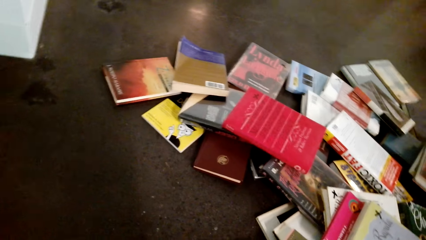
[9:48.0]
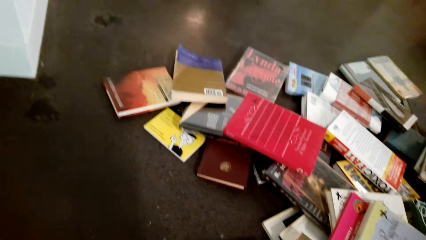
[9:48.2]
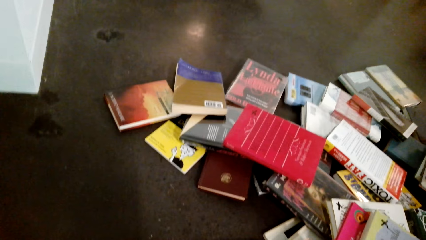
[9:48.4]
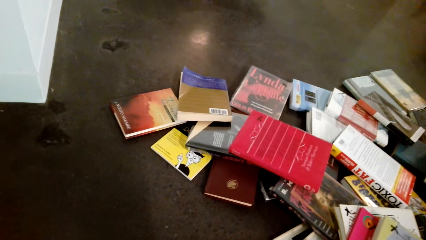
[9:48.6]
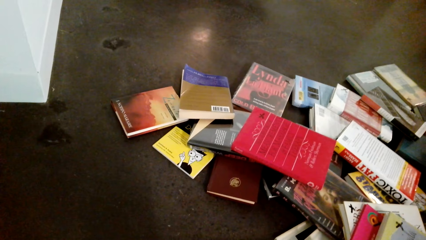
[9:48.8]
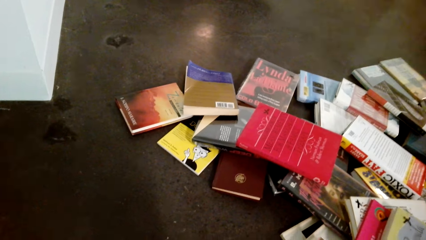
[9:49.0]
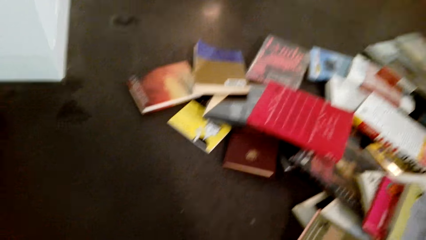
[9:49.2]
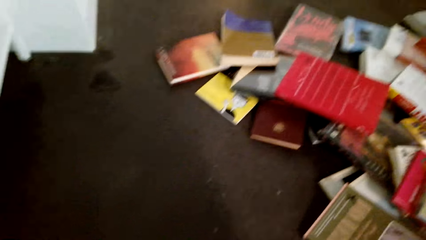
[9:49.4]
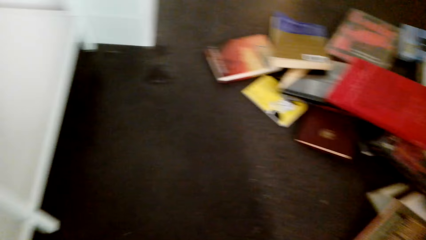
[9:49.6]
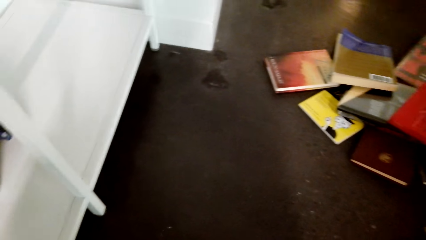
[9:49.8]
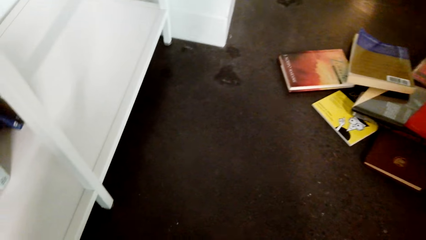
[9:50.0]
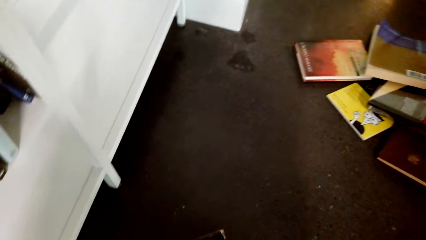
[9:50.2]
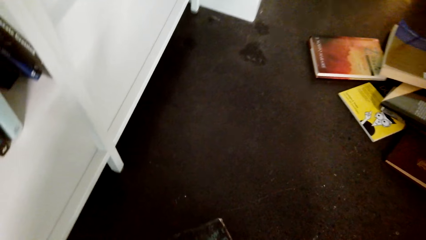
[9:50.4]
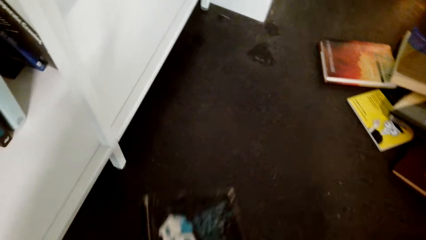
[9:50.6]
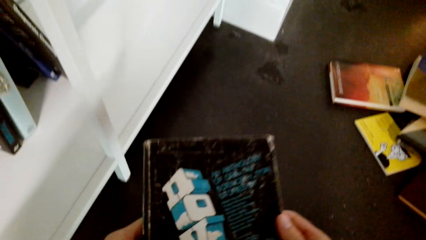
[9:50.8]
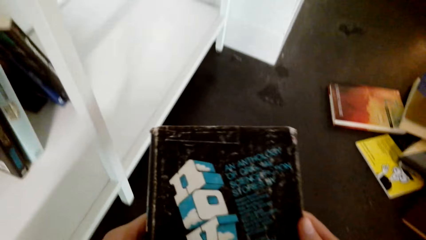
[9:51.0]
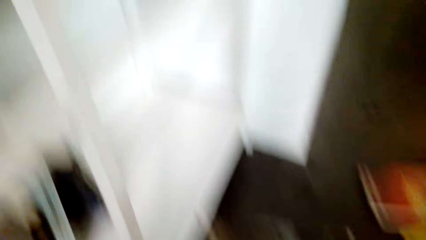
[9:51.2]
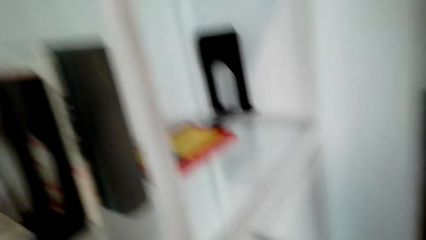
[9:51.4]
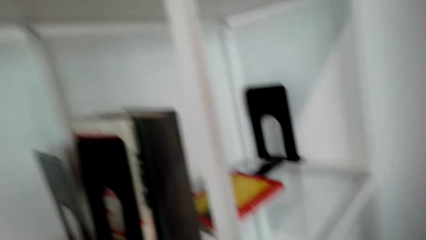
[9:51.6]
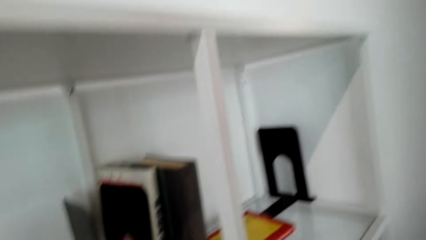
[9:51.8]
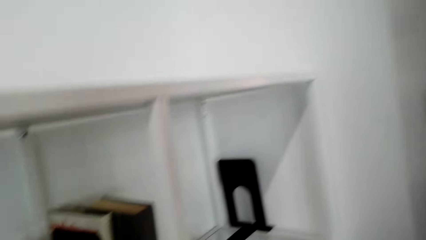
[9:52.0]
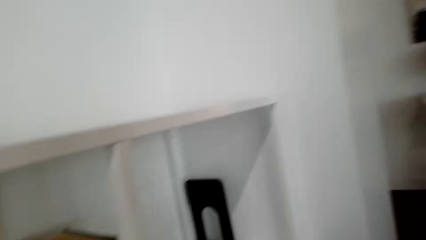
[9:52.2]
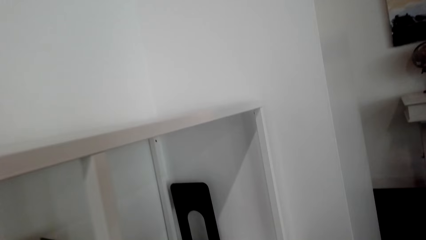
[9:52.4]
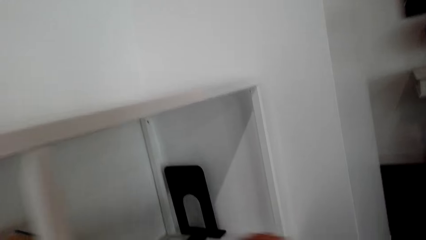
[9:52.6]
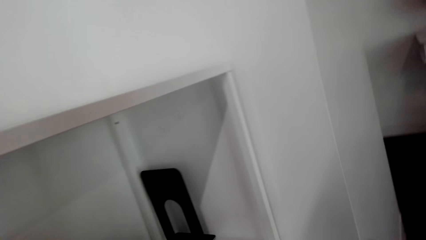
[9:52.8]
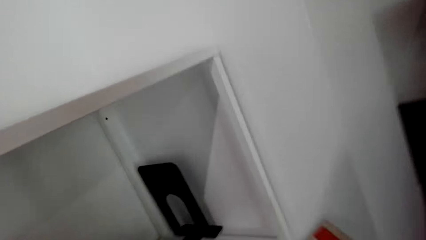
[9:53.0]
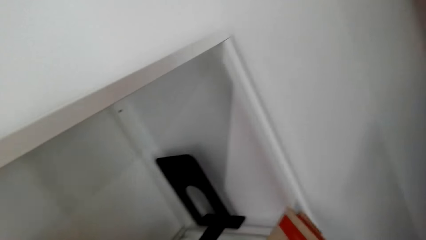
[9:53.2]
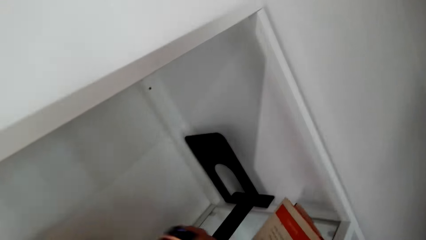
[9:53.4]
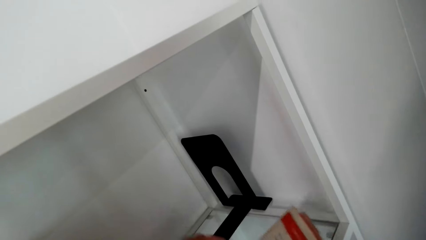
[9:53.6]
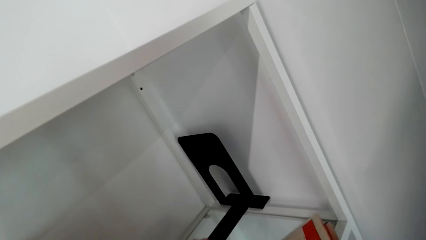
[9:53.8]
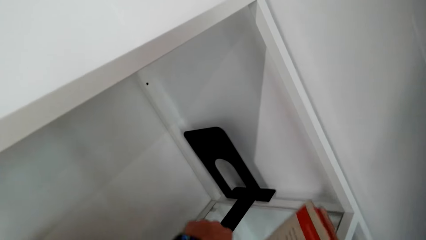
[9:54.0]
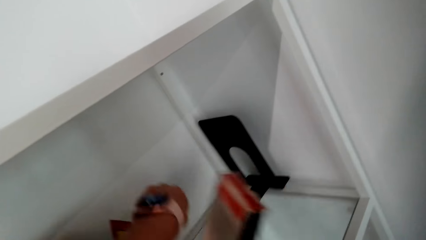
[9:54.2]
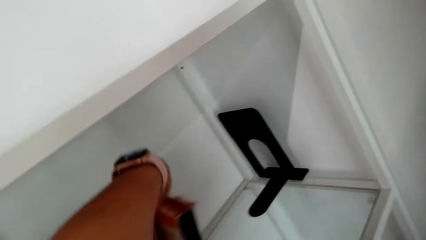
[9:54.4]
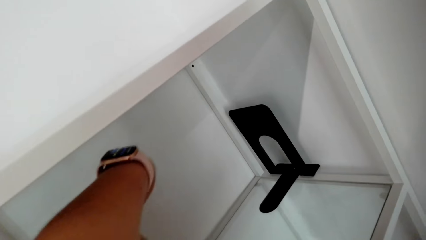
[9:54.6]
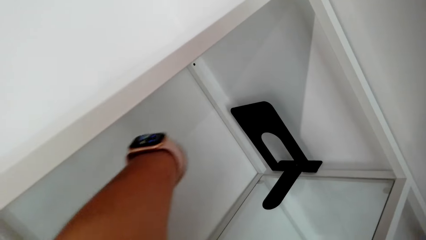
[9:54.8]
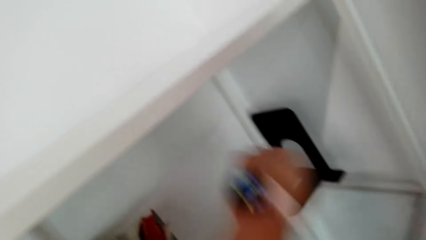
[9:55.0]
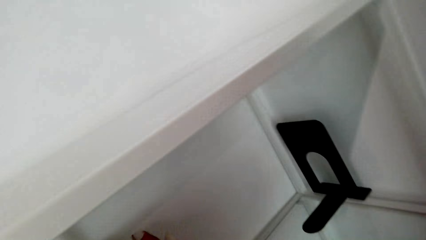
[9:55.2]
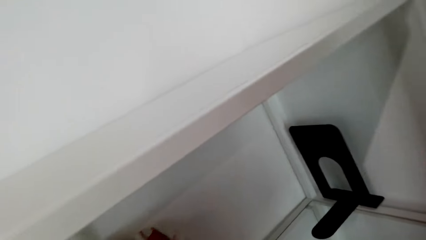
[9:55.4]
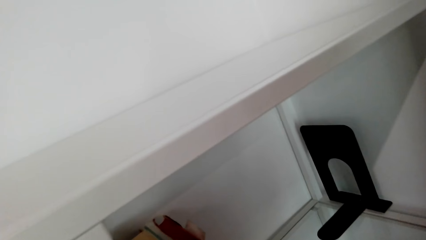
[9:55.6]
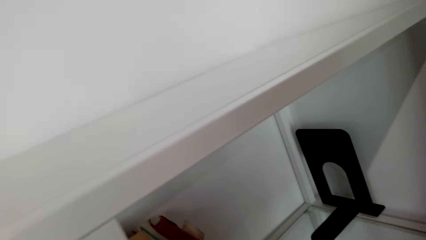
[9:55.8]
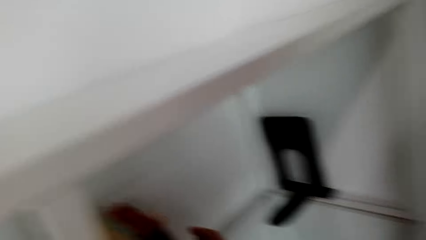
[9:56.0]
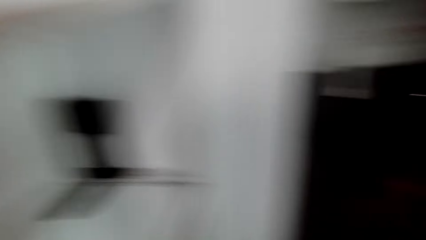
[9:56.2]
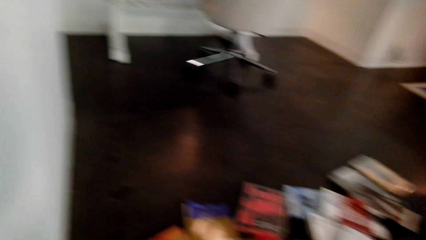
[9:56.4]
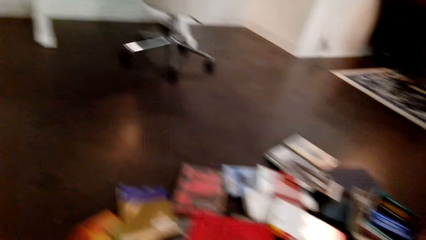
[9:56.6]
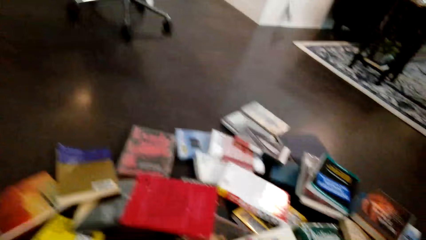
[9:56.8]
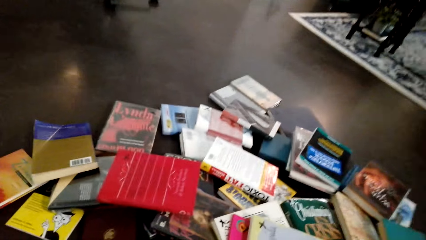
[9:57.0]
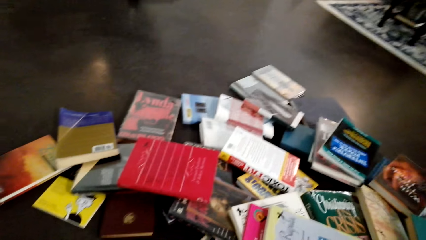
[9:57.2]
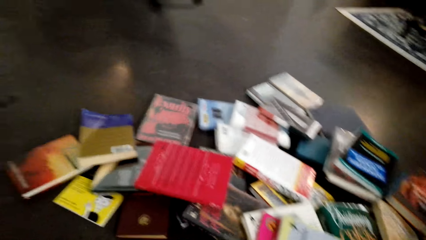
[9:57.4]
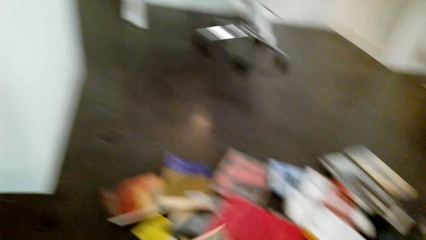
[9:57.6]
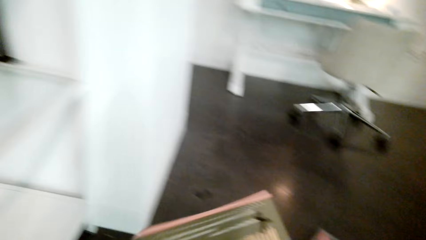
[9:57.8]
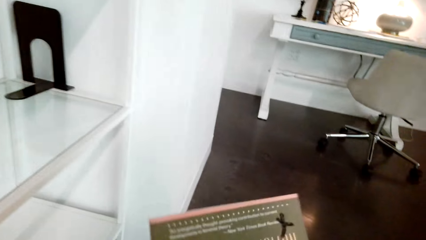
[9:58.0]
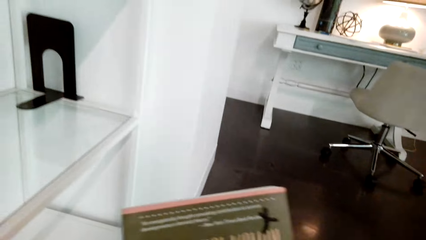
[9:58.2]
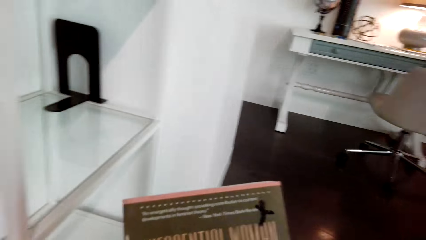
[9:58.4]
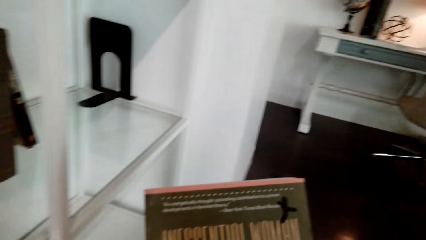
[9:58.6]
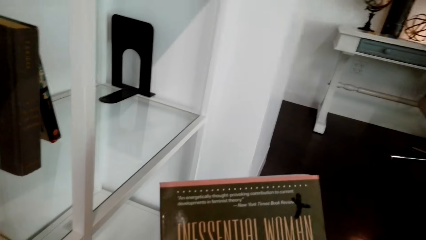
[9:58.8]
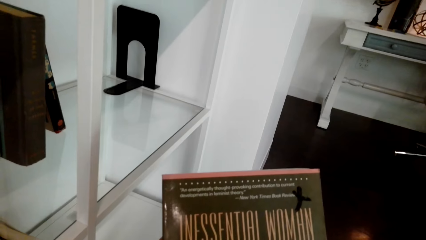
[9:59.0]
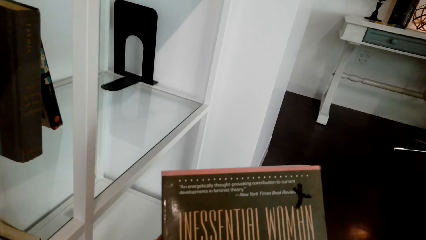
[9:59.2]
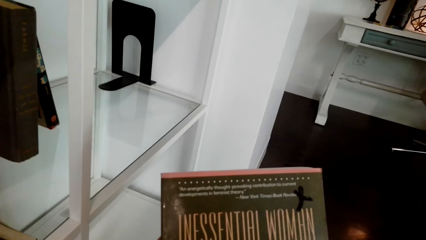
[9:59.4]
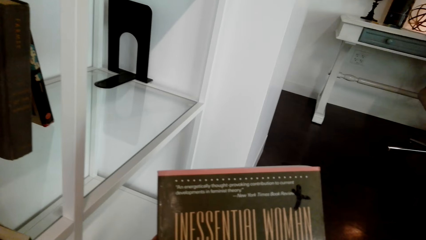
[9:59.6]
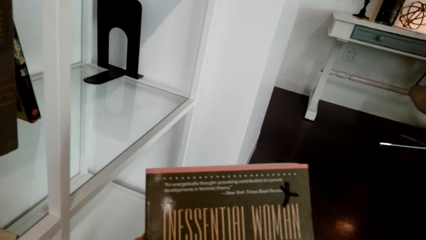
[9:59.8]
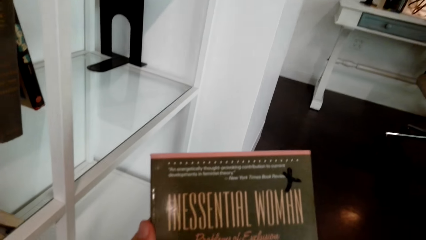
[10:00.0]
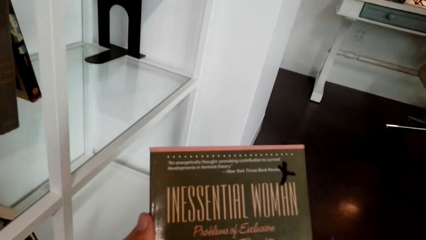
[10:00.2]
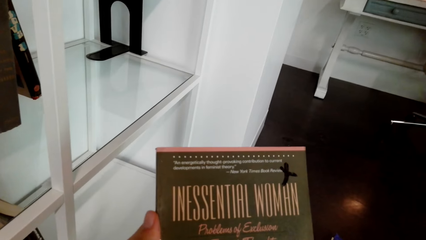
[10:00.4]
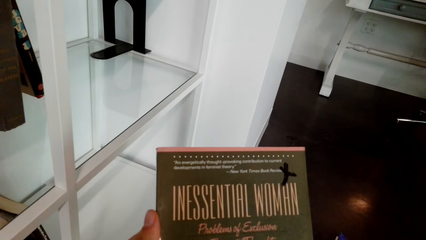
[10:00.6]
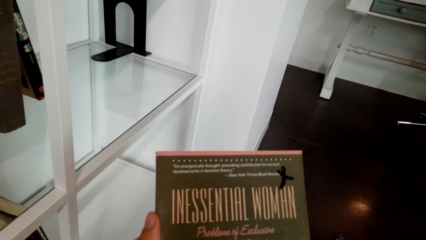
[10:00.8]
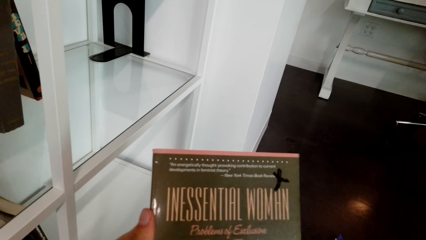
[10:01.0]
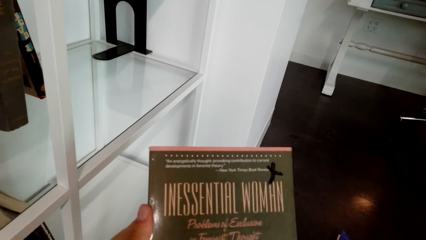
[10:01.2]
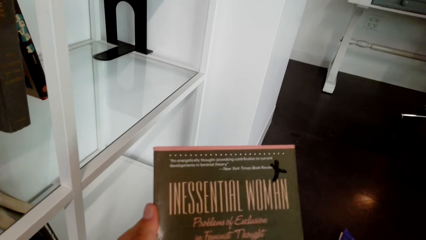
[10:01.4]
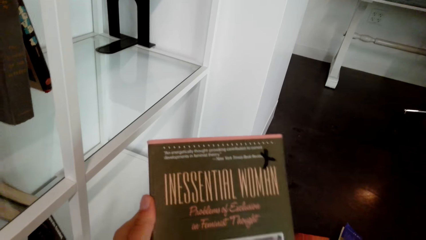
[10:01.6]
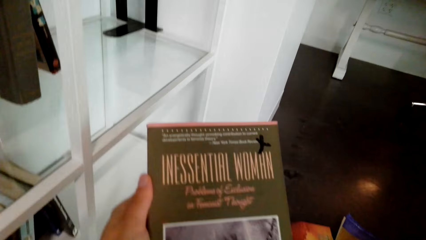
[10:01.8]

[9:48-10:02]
The camera wearer looks at the books on the floor. They look at the book. They lift the books with both hands. They place the book on the shelf. They move hands. They look at the books on the floor. They hold the book with both hands. They look at the books.

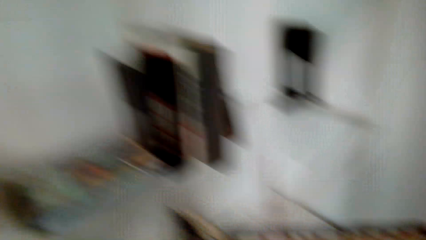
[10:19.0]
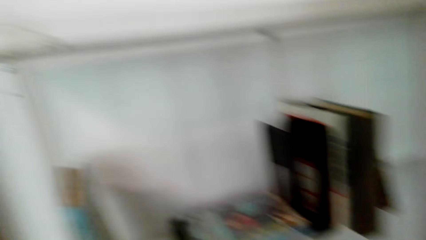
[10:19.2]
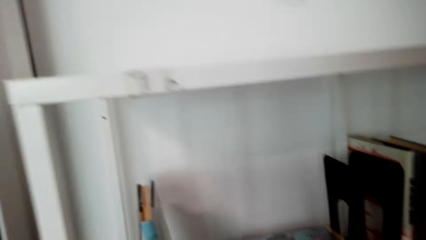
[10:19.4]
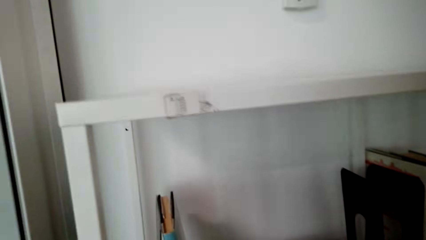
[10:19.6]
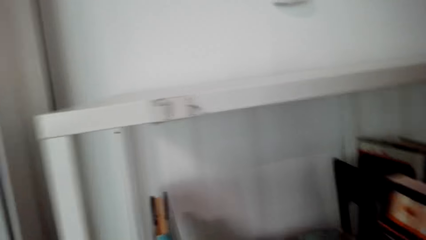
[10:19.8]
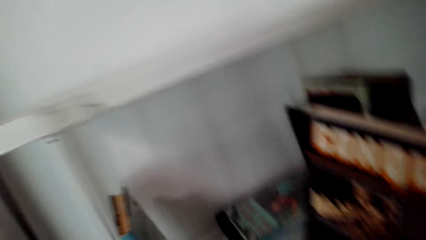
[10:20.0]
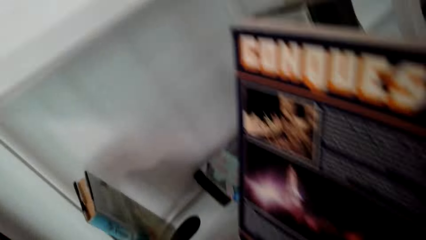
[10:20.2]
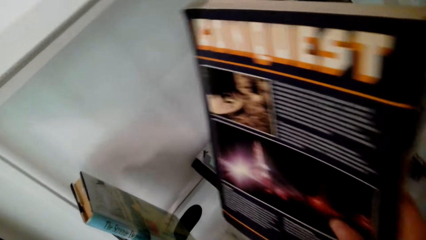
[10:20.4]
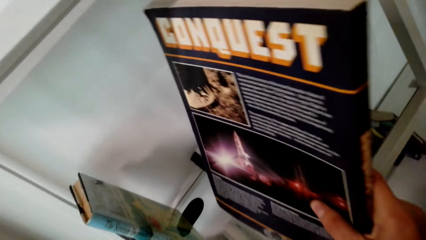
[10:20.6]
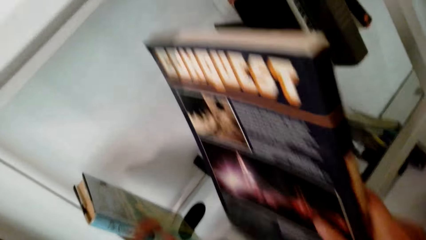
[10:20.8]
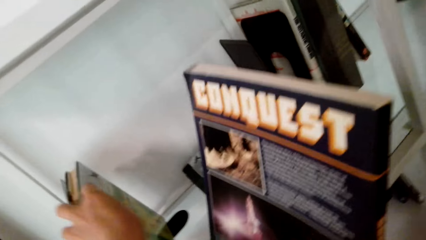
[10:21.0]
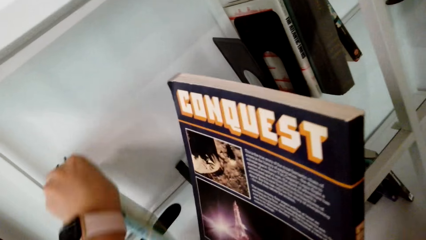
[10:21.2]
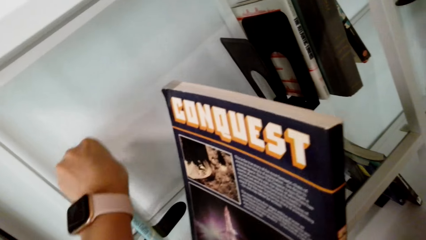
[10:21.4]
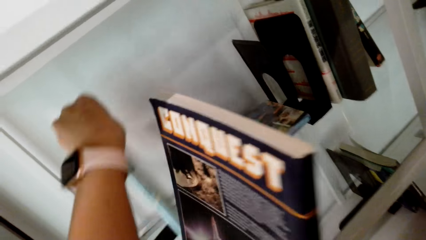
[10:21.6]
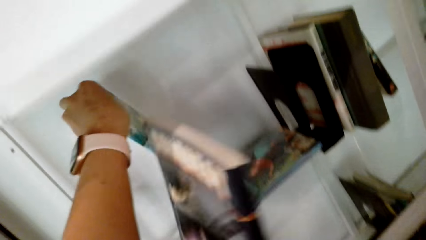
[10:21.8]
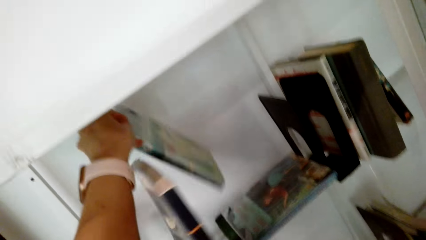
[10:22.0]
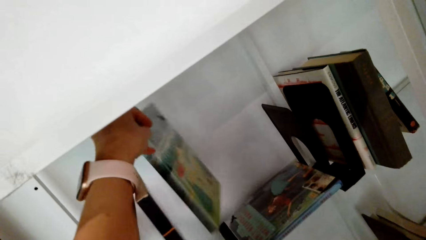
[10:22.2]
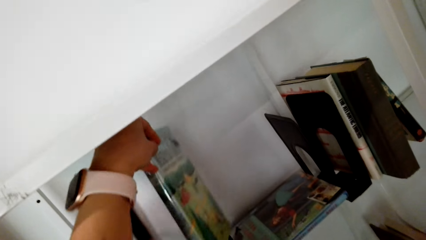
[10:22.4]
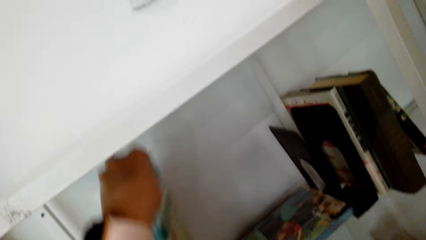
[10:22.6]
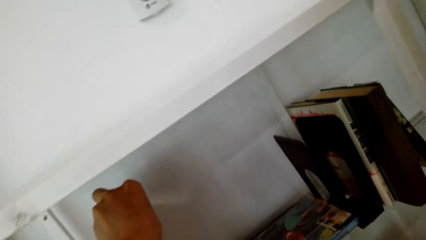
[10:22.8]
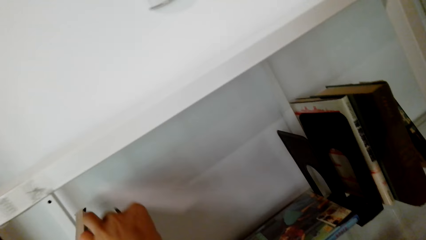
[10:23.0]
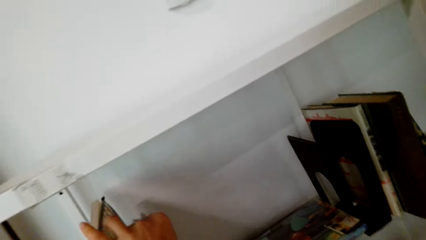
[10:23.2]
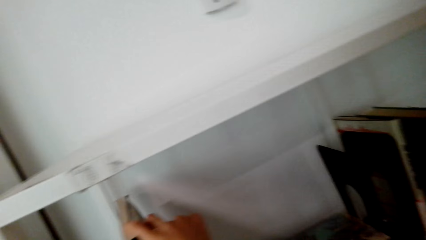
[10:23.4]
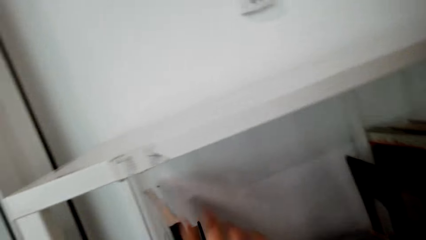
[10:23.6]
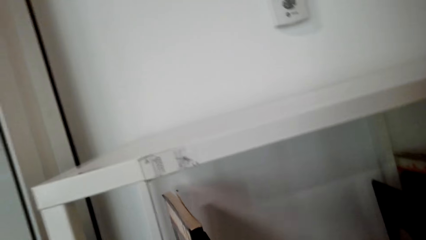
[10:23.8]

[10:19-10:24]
The camera wearer looks at the book. They pick up the book on the shelf with the left hand. They place the book on the shelf.
